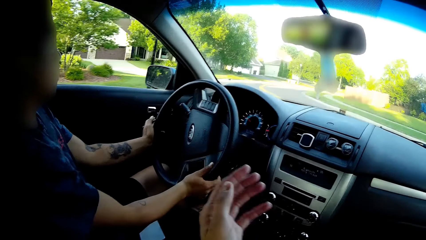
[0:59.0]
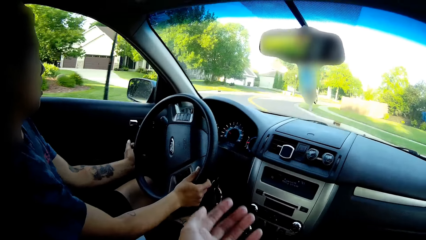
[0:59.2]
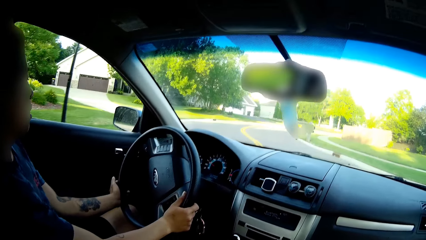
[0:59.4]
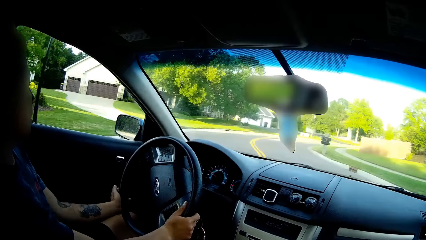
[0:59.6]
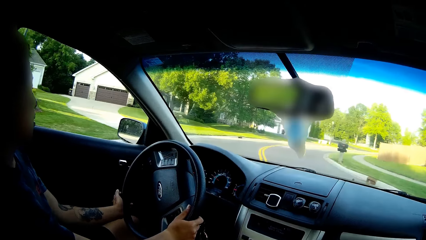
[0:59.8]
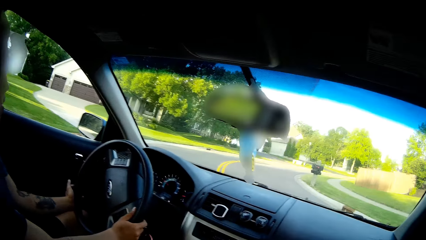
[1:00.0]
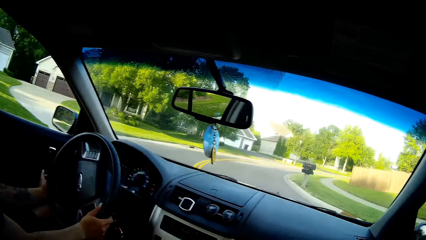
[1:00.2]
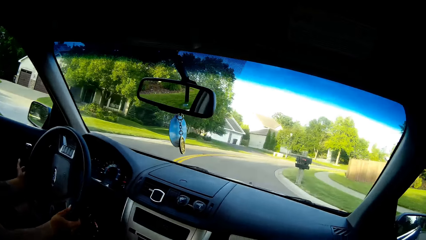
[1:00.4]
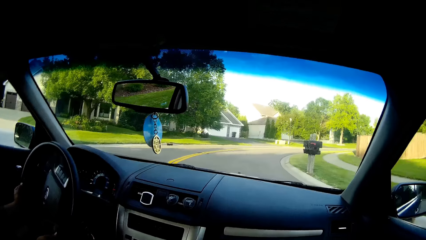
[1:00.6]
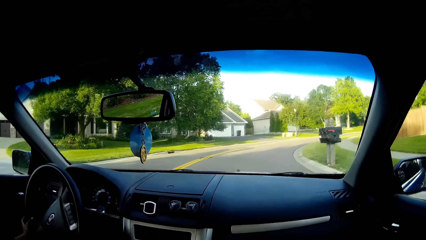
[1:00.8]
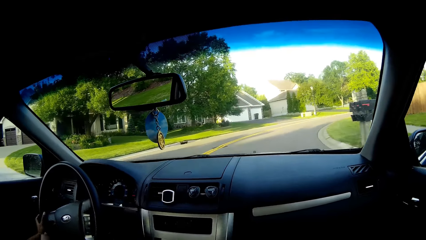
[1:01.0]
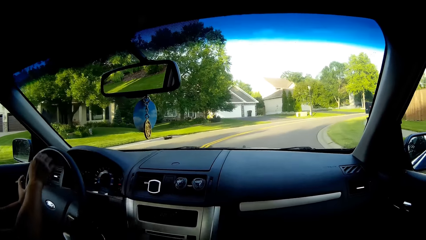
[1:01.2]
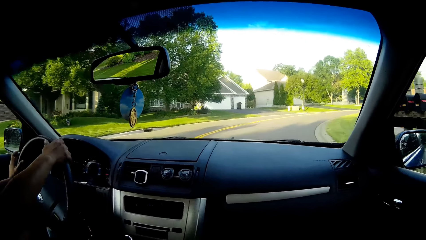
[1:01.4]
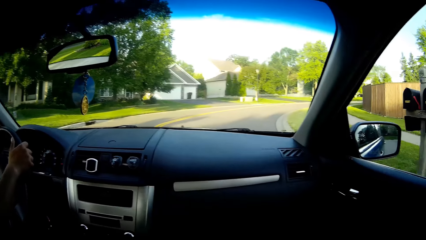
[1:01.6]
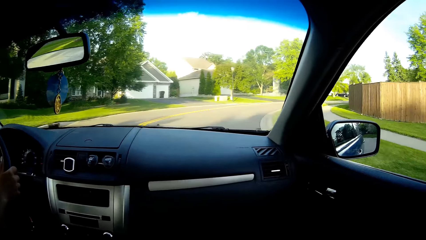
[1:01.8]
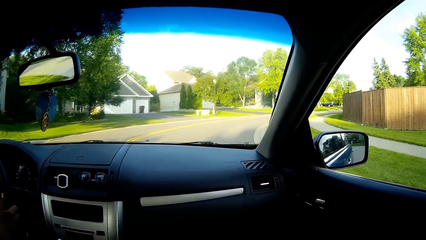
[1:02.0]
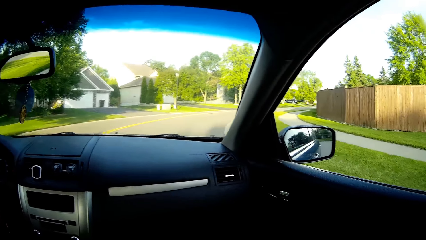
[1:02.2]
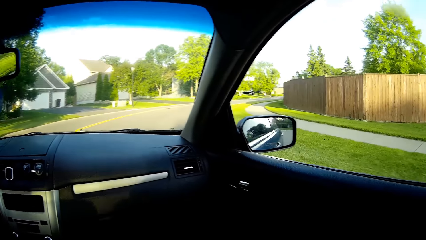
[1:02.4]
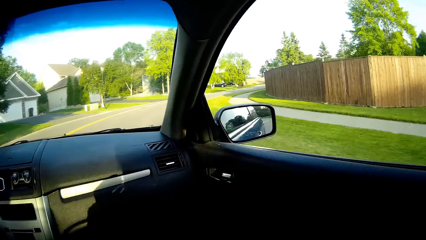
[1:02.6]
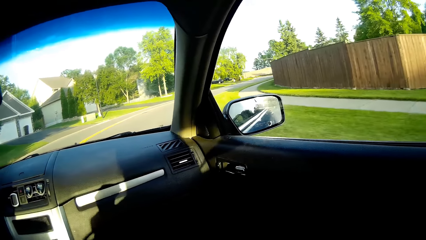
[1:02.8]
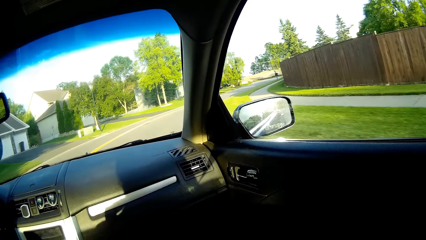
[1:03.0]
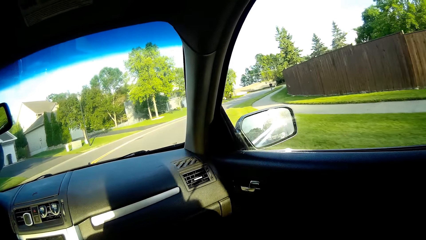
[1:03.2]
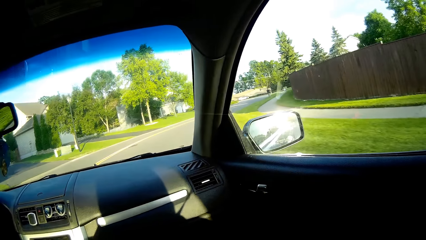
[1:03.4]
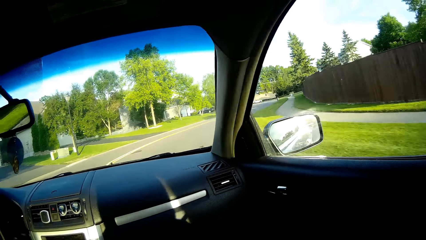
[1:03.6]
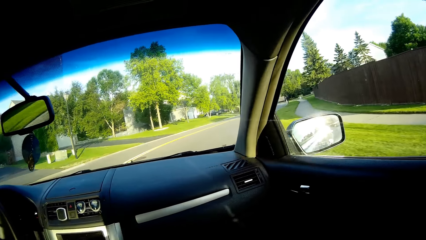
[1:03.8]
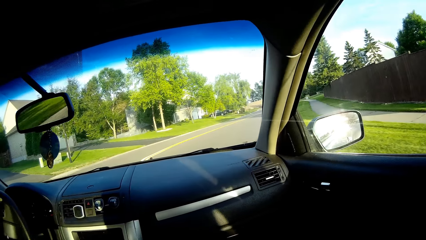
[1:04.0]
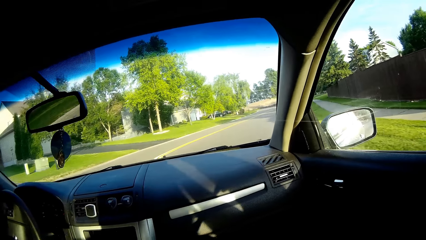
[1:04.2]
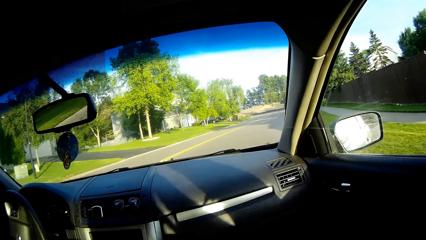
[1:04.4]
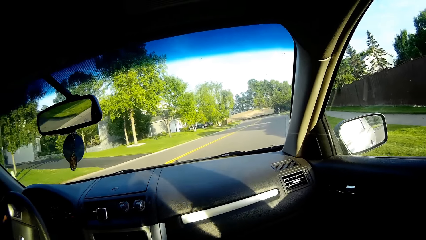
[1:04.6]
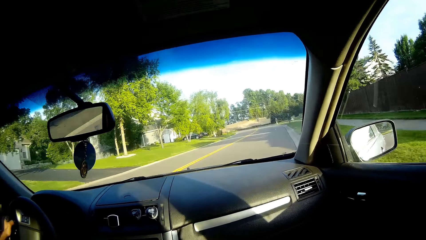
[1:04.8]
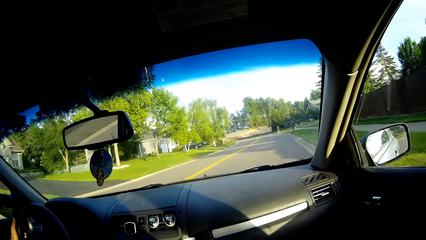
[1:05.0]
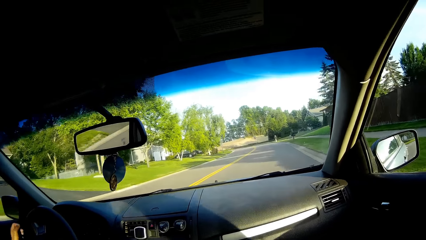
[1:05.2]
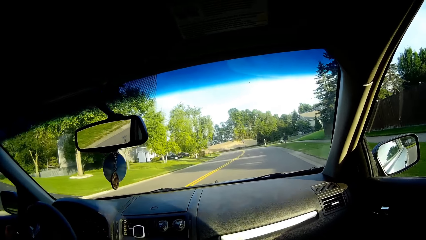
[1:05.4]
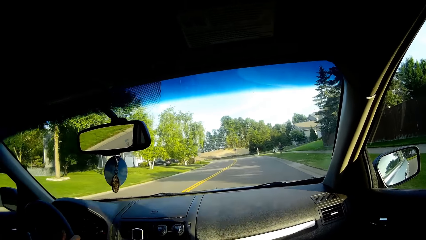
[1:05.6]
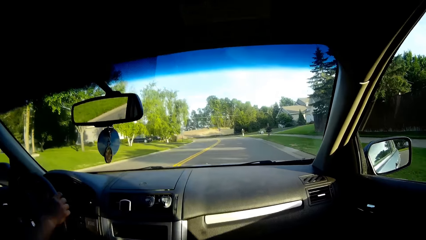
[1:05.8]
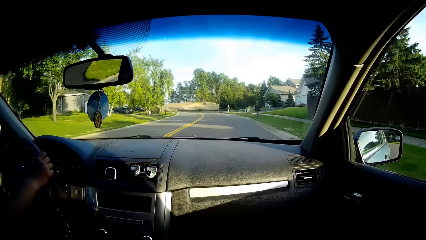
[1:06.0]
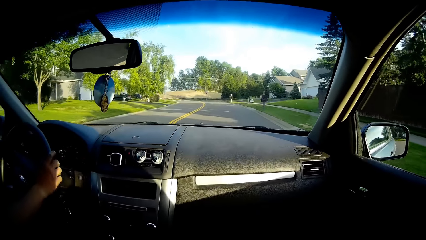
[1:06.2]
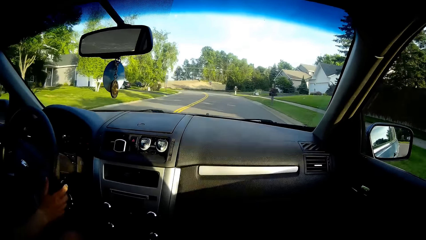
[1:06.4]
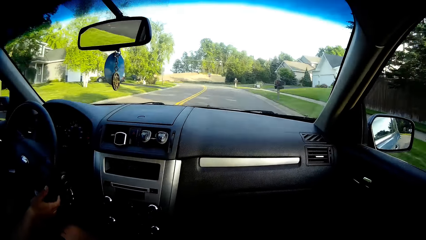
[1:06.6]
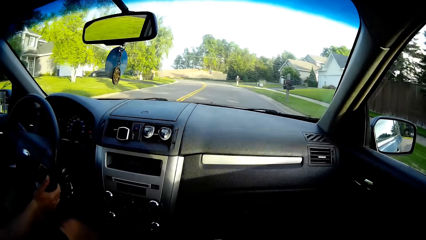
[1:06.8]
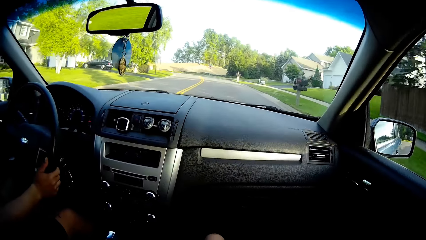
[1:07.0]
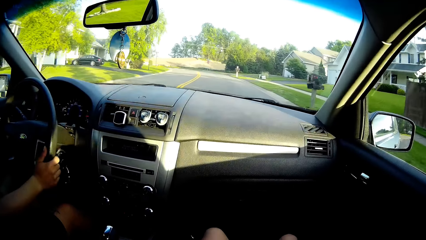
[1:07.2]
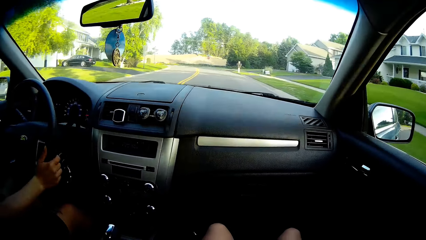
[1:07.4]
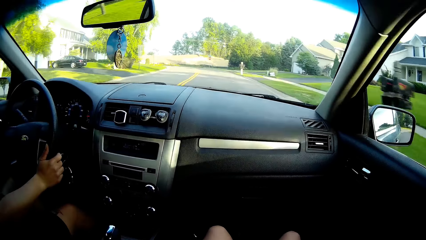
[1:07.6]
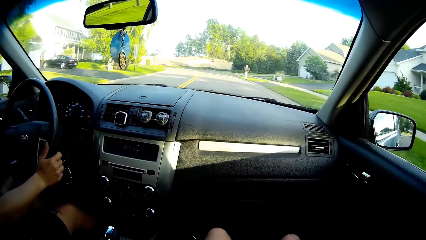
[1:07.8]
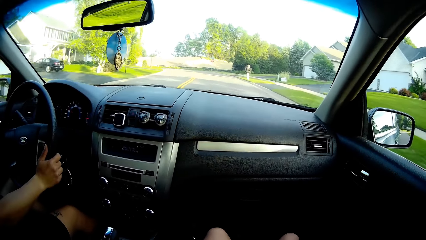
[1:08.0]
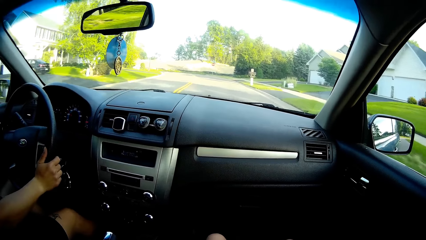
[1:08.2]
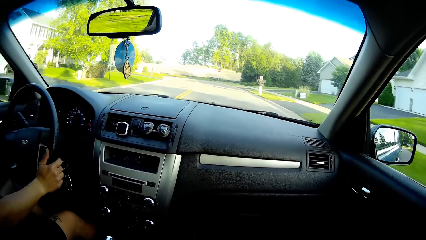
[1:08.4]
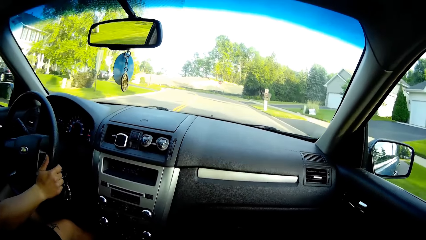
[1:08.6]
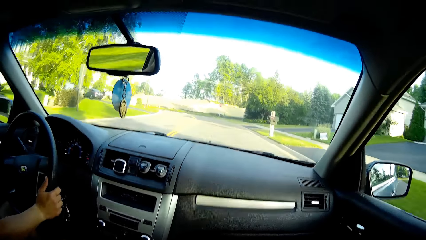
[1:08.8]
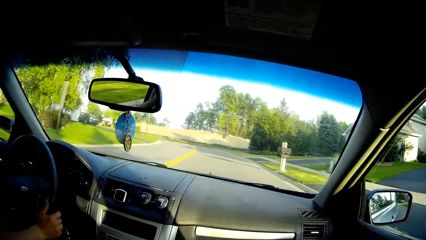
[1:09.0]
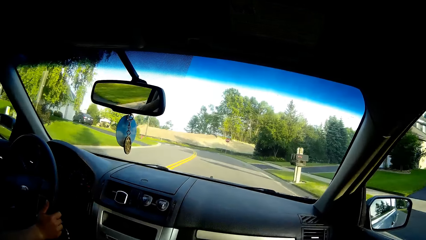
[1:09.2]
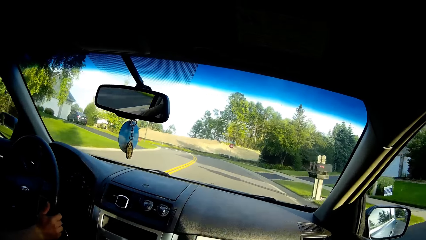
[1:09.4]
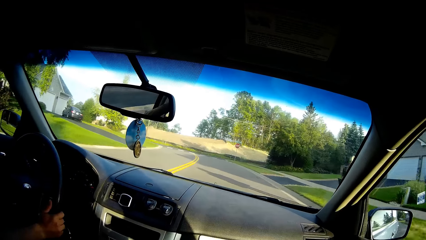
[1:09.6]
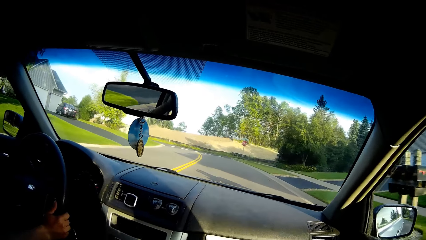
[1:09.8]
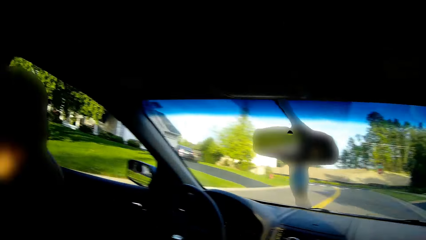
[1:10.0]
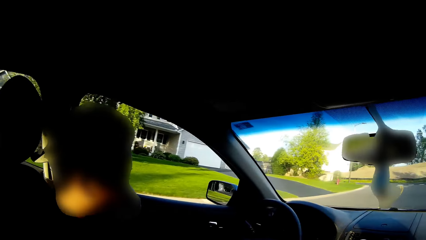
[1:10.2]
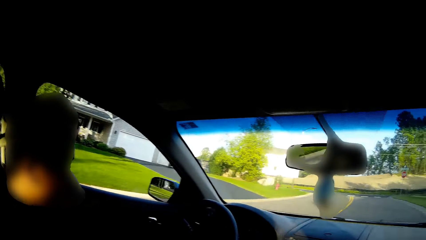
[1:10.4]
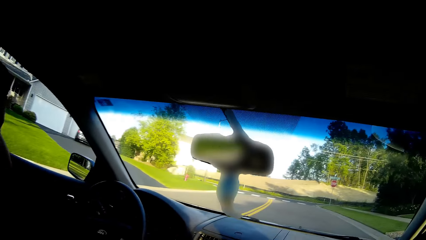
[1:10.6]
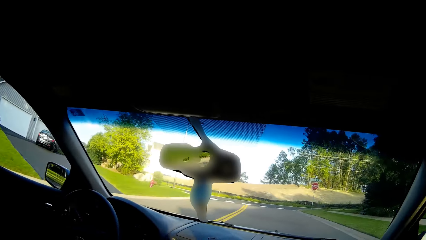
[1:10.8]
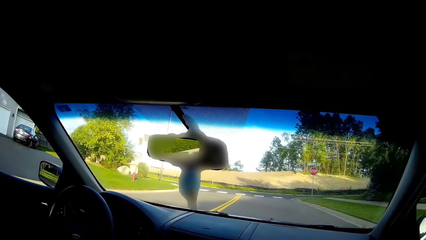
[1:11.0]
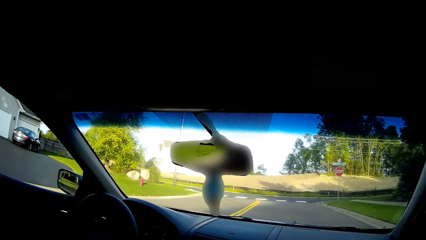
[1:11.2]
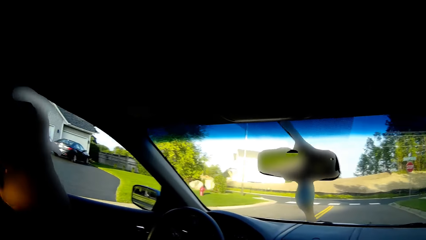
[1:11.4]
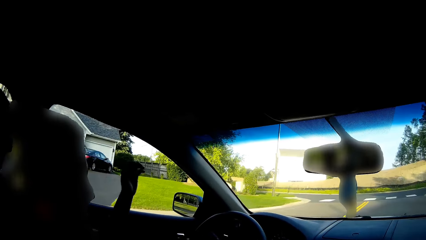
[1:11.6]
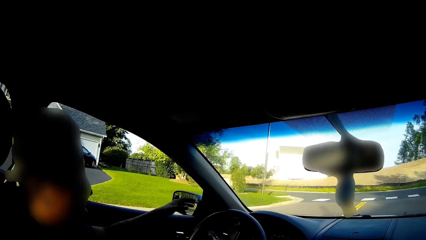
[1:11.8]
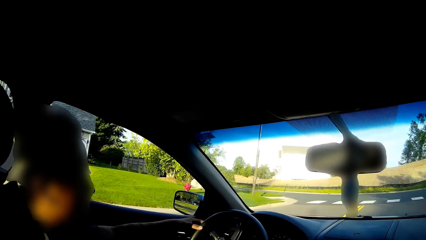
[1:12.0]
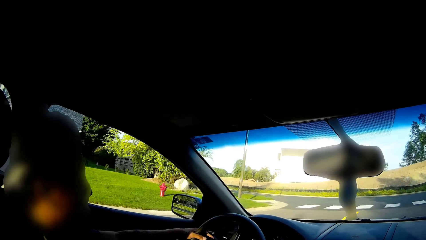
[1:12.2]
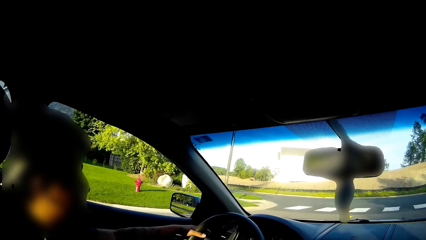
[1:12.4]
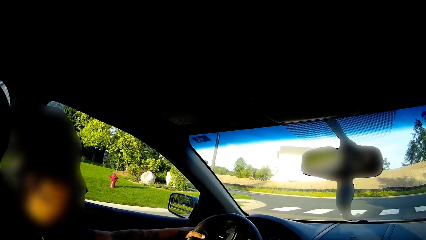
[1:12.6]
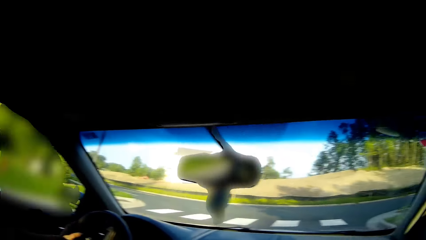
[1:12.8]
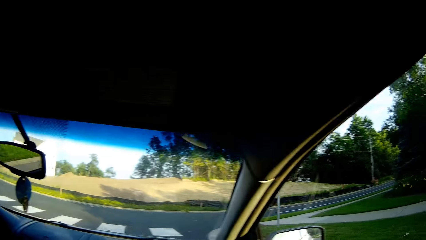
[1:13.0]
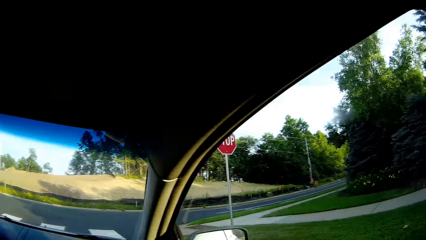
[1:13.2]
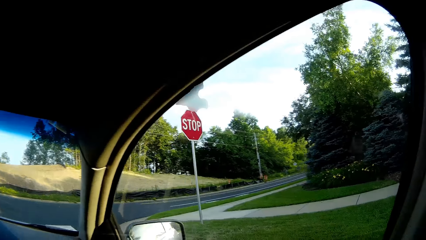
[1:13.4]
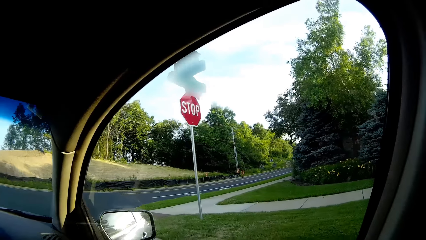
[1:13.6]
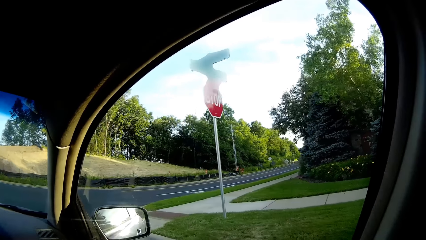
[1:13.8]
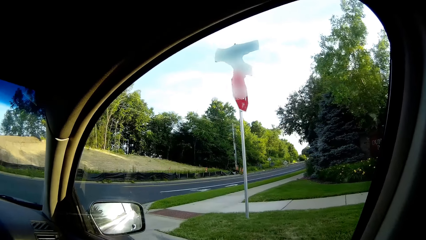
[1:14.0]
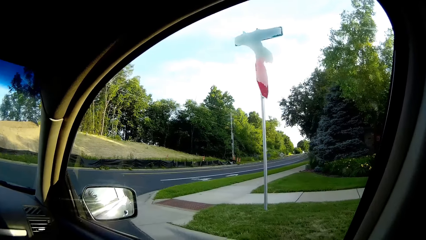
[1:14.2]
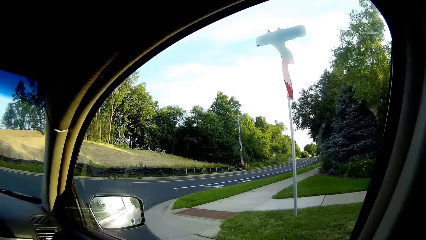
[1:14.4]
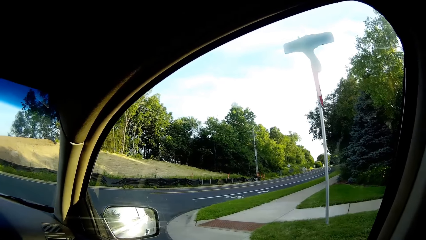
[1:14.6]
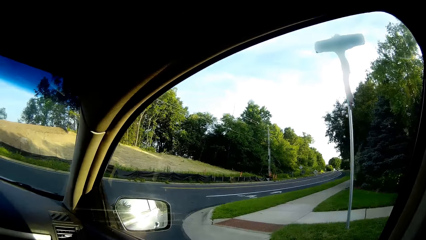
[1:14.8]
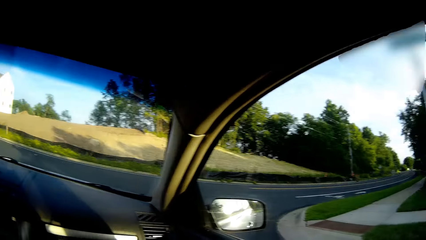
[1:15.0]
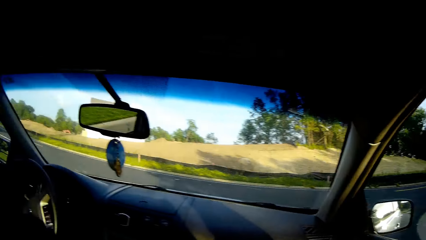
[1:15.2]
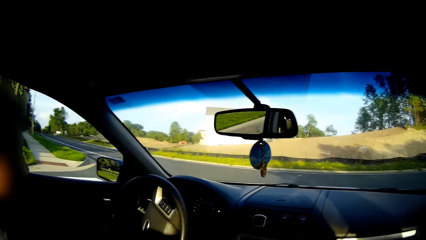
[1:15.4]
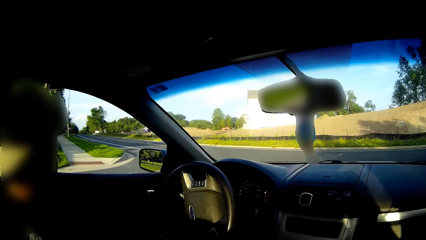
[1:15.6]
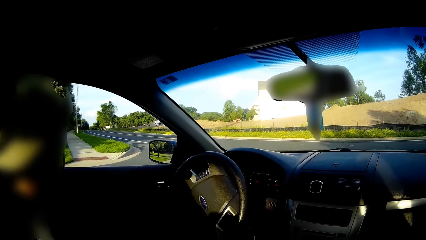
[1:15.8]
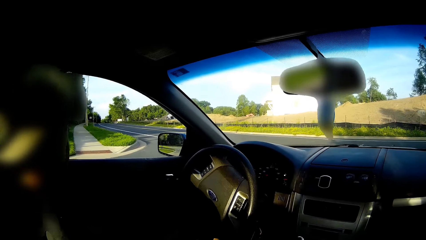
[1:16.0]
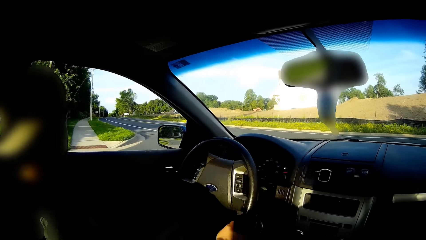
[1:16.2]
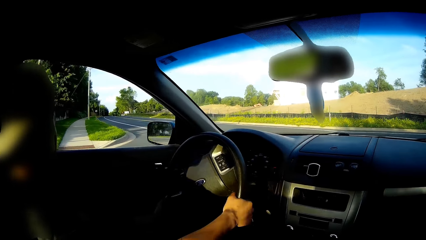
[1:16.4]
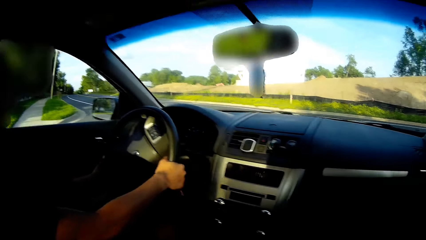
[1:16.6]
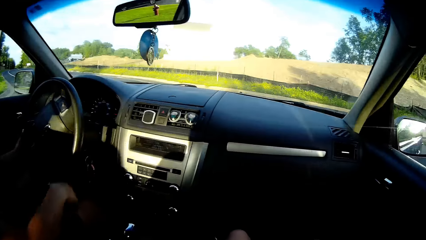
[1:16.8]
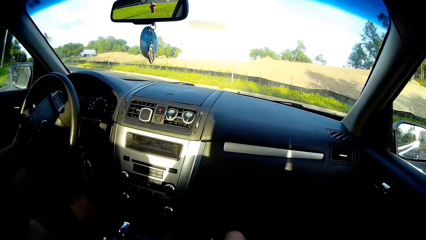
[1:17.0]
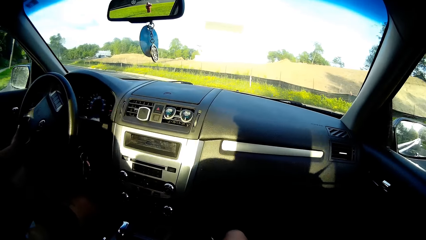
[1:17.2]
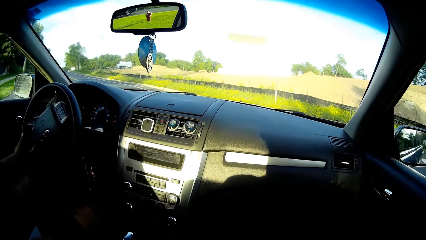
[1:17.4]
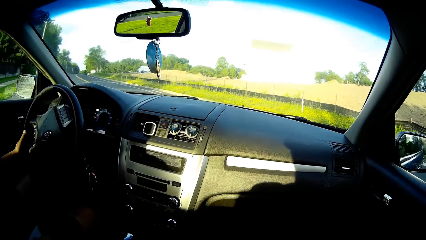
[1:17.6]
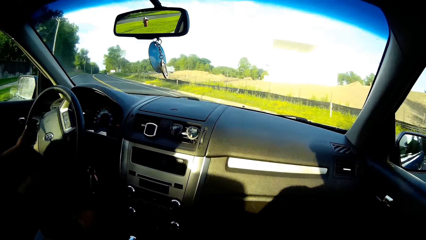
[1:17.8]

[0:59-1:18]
The camera wearer raises the hands. The driver takes a left turn and converses with the camera wearer. The camera wearer converses with the driver. They converse with the driver again. They look around. The driver takes a left turn.
